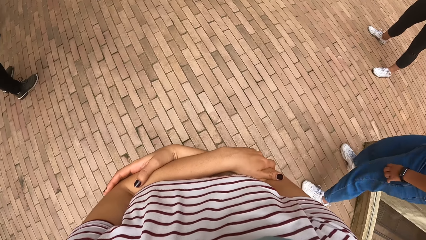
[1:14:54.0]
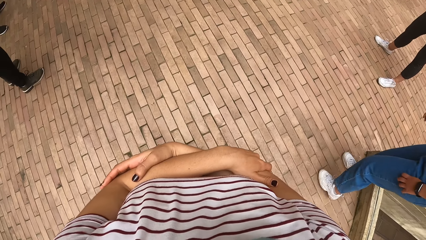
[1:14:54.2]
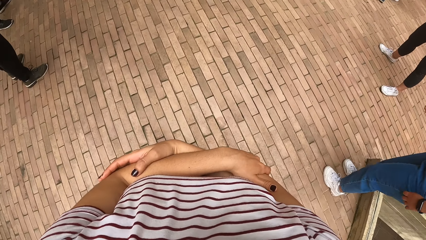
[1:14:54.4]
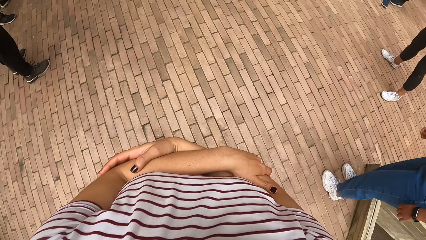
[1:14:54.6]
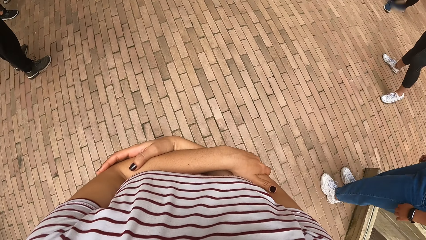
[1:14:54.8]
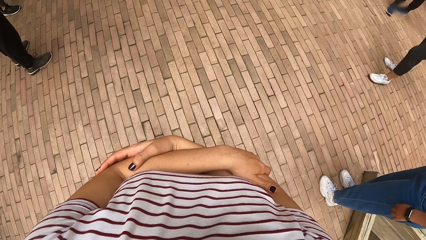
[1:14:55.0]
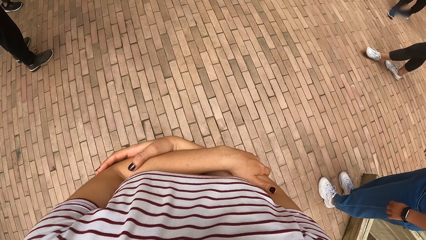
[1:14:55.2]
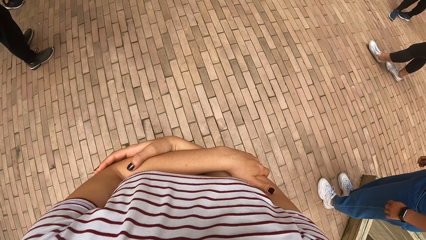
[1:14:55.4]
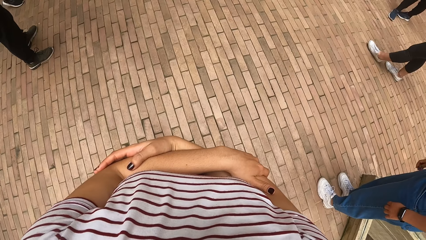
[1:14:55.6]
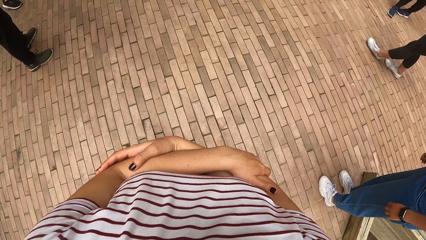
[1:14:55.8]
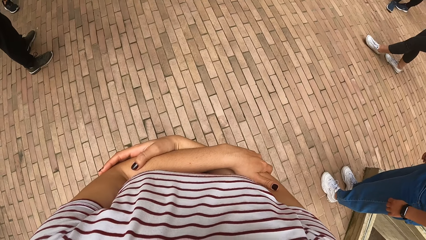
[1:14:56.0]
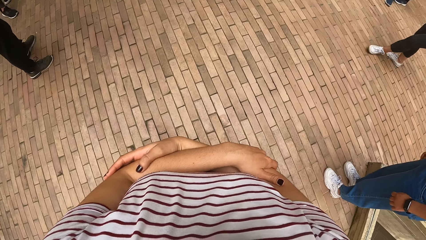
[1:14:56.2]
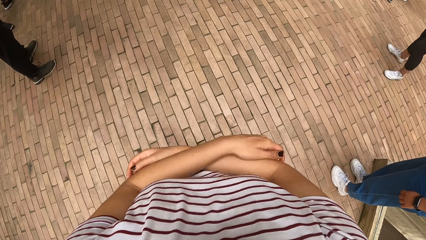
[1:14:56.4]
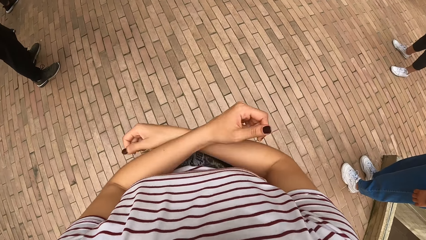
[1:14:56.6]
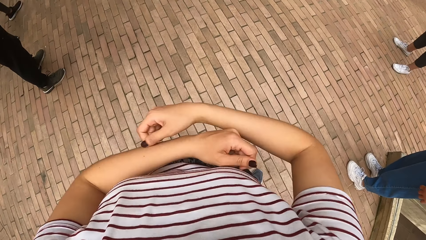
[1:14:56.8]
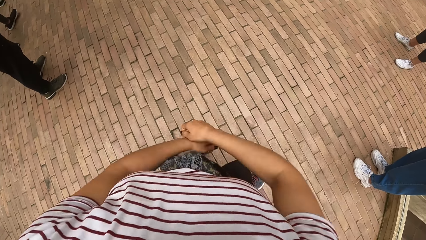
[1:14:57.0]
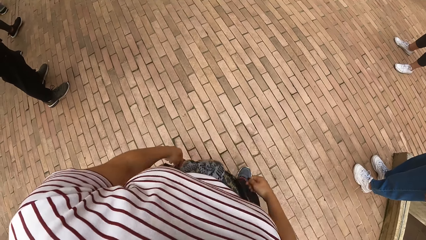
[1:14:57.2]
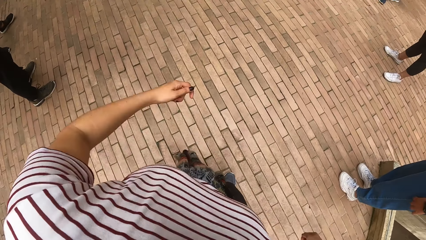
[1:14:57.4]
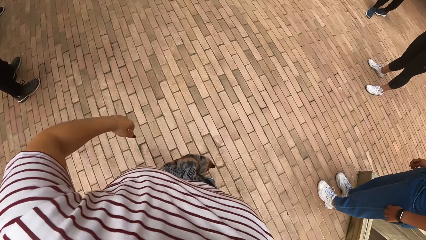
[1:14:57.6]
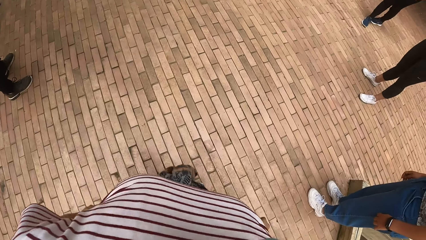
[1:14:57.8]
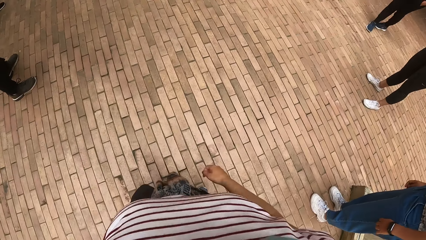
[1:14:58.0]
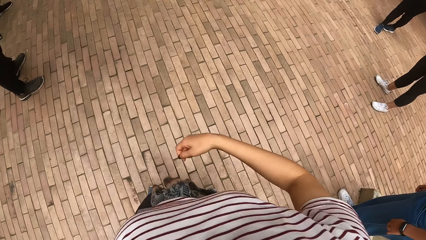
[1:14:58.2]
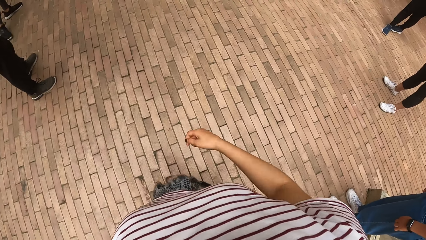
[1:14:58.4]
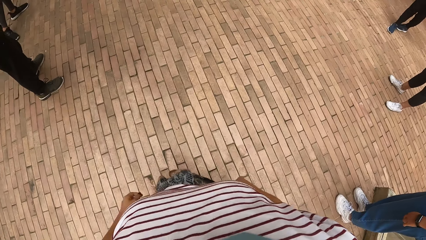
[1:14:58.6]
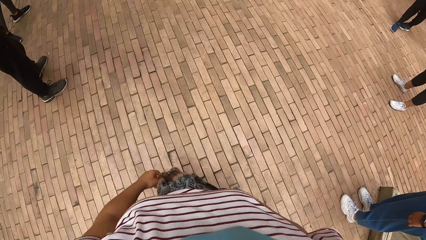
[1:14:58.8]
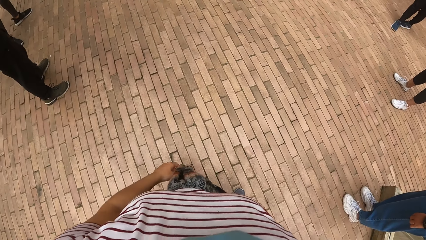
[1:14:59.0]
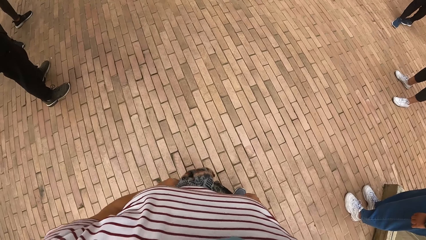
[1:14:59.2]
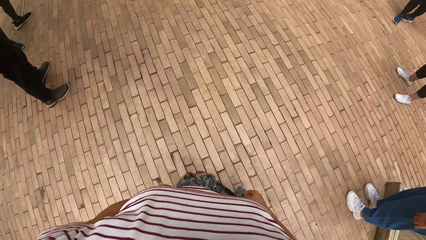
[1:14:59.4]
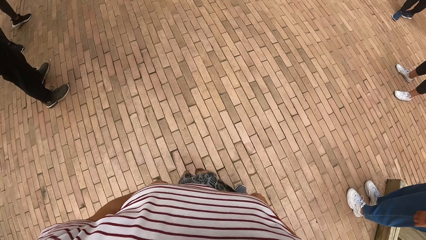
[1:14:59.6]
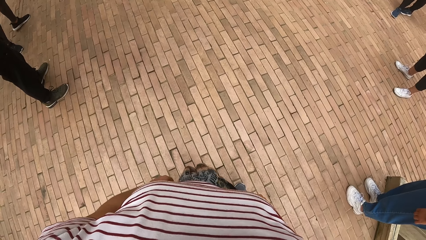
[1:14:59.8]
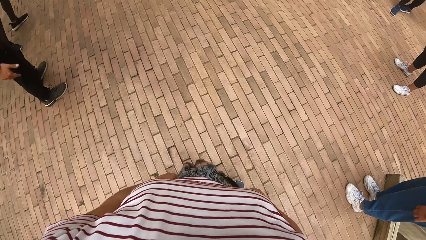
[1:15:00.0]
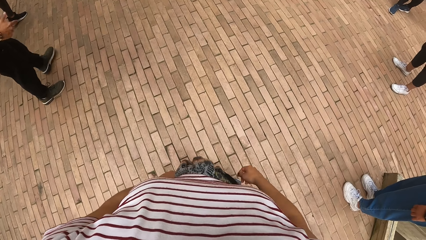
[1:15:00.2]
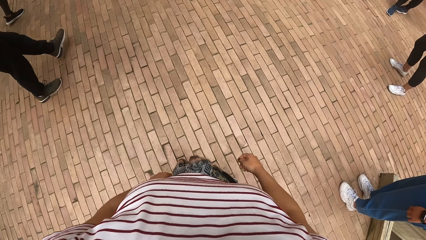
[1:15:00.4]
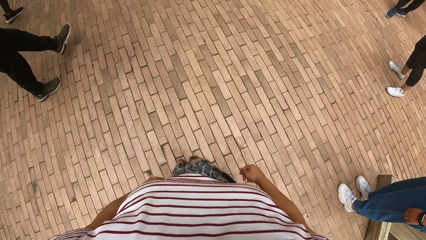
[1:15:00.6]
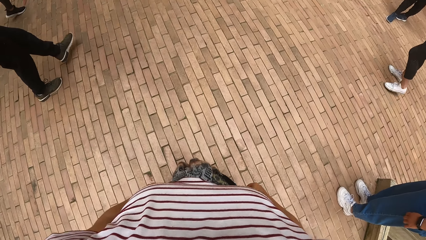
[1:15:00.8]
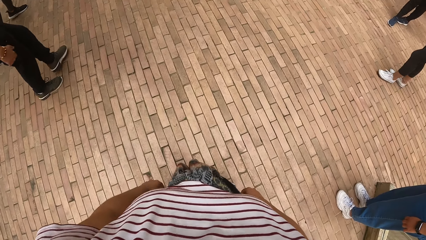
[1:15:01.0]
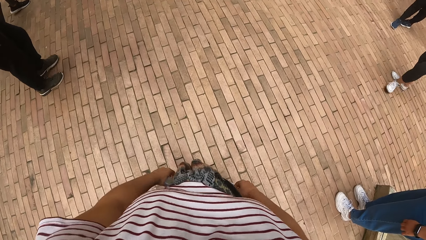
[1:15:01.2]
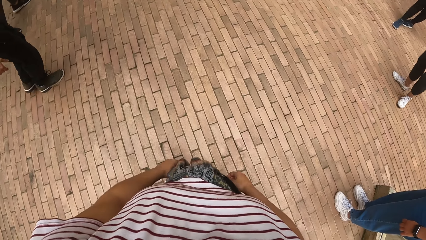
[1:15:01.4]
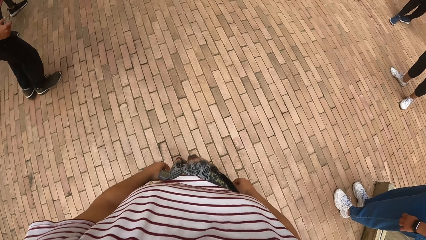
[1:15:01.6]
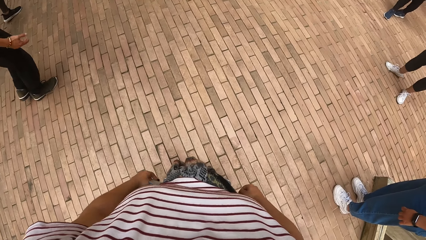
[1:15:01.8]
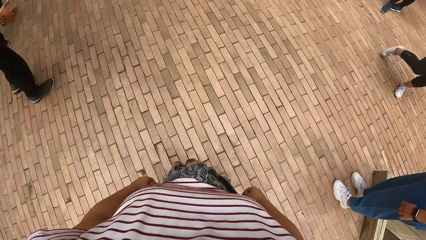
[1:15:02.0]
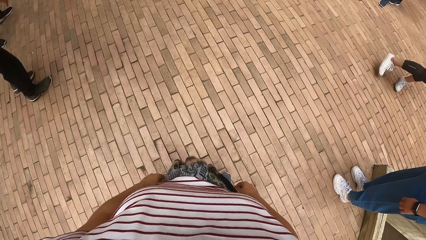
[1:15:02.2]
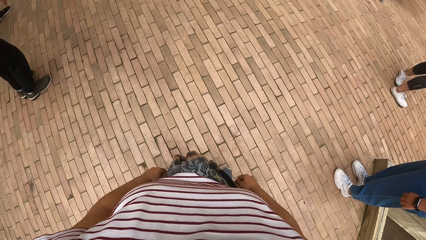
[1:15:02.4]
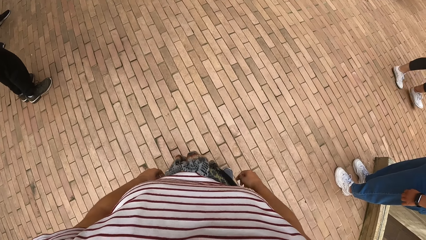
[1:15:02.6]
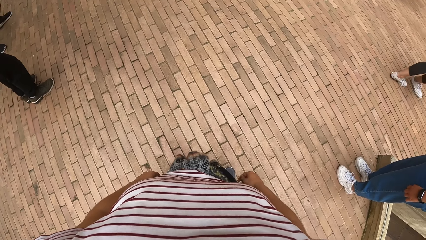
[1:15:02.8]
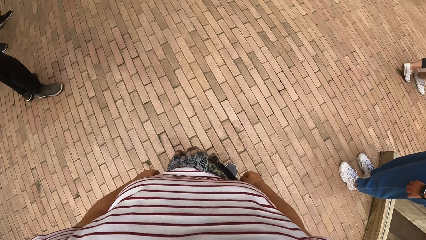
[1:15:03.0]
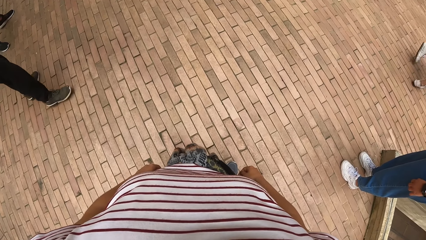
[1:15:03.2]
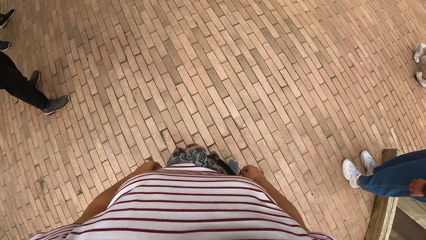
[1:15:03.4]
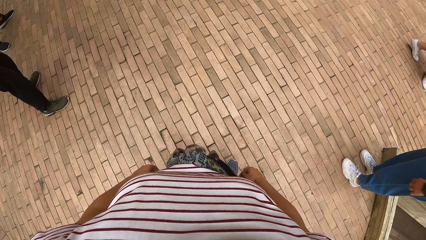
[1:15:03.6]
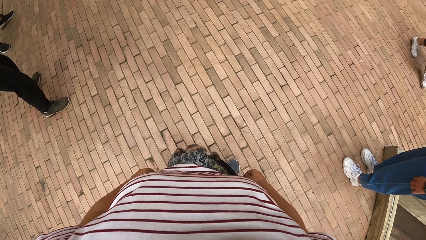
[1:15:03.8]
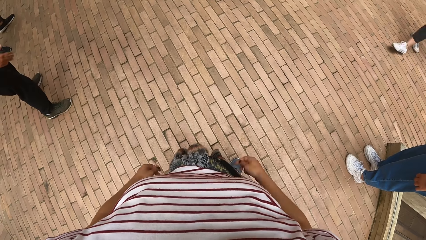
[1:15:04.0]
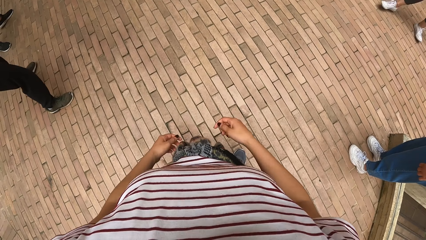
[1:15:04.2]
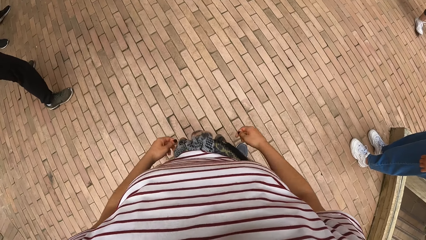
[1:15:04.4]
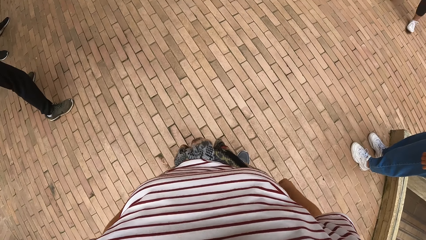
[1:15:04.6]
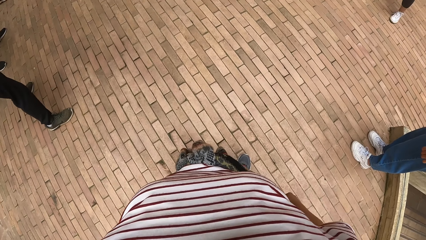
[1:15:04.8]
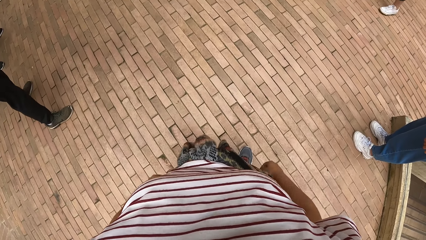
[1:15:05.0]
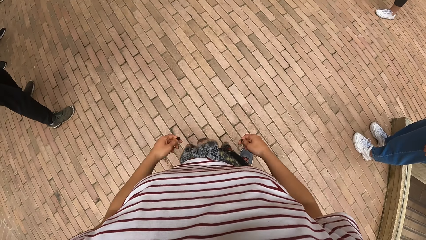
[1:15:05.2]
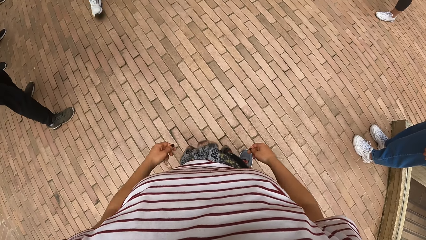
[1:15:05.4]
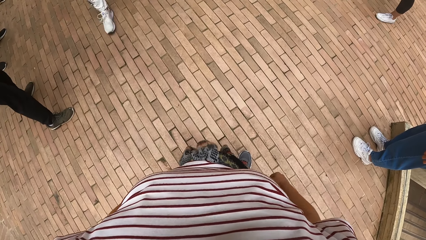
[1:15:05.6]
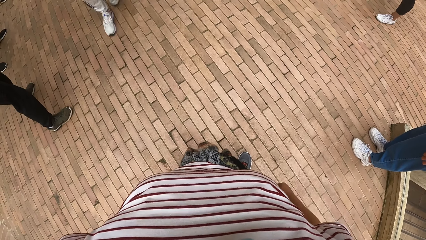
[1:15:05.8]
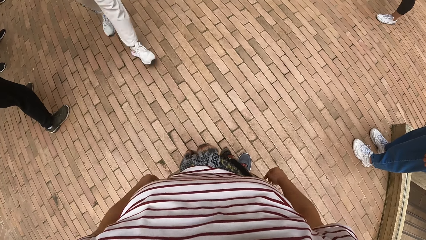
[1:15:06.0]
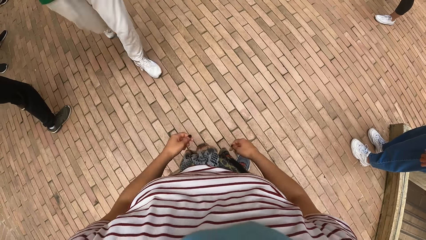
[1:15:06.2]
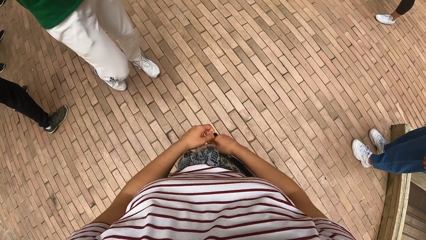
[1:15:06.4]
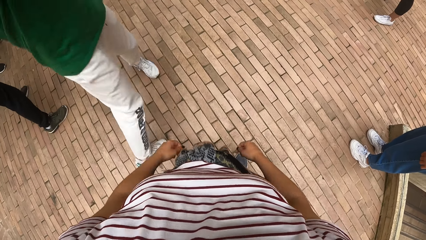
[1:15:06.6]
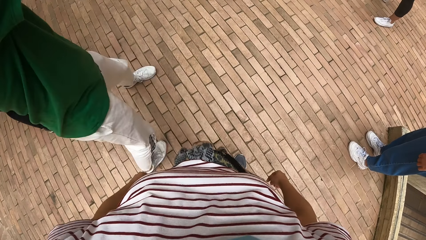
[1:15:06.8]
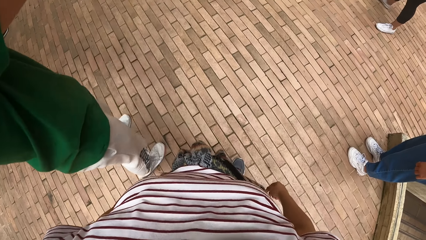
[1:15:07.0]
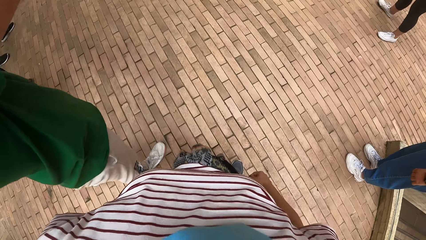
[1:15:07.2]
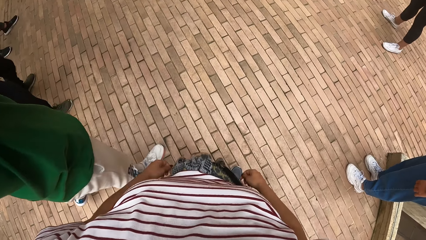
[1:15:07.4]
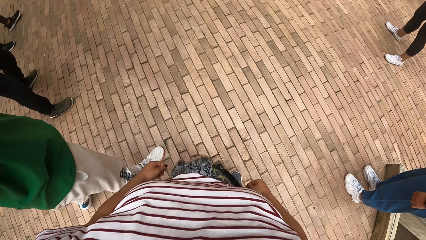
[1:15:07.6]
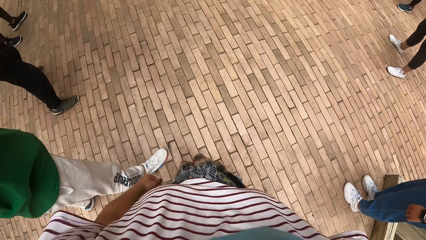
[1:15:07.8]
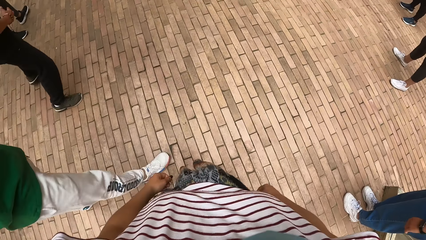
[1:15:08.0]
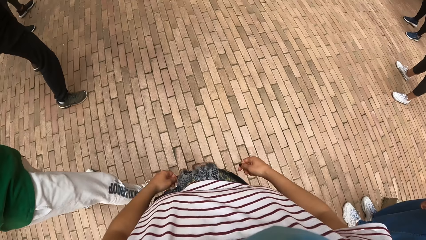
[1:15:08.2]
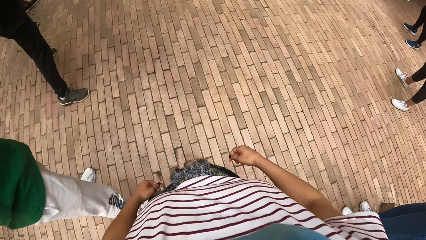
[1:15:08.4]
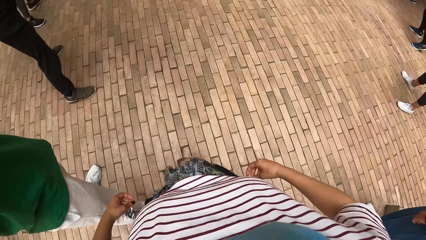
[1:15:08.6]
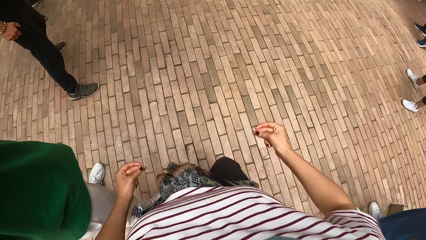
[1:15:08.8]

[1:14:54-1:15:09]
The camera wearer folds her hands. She dances. She stops. She swings her hands.
